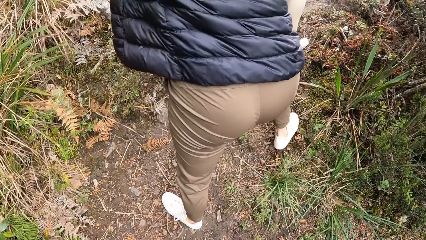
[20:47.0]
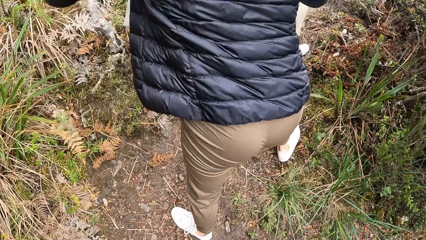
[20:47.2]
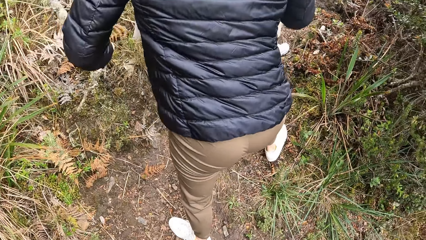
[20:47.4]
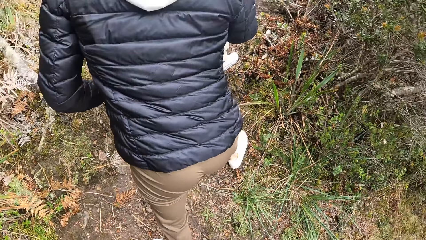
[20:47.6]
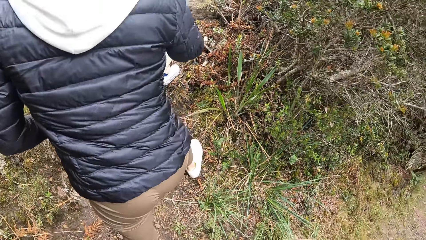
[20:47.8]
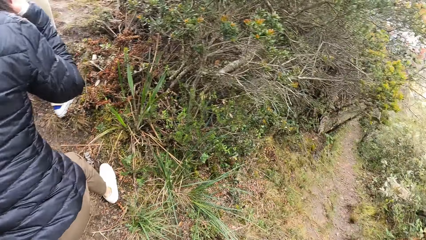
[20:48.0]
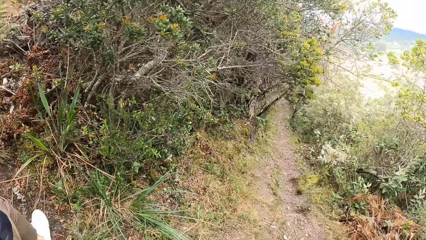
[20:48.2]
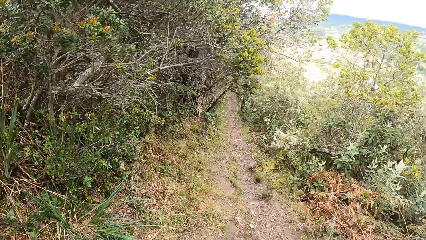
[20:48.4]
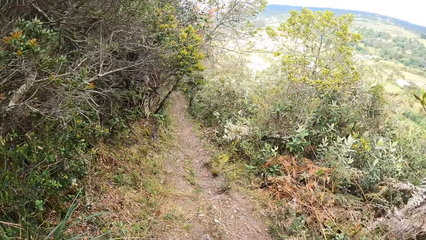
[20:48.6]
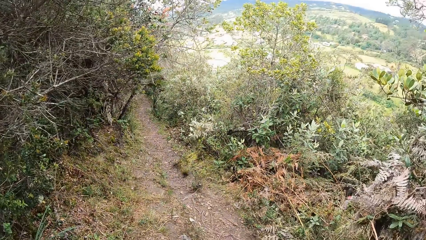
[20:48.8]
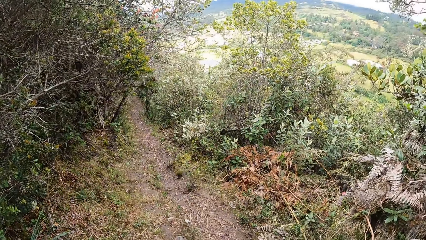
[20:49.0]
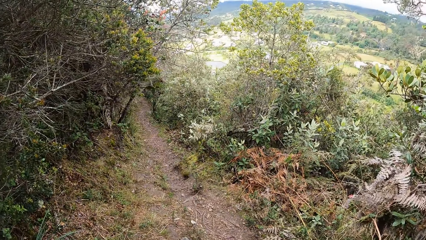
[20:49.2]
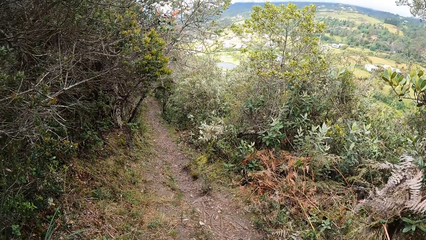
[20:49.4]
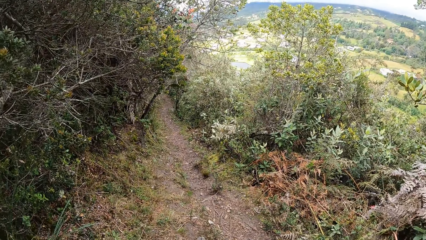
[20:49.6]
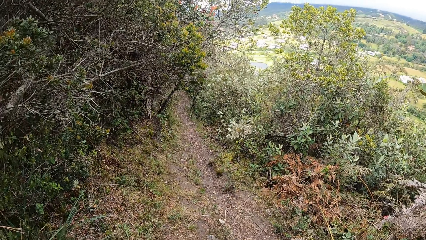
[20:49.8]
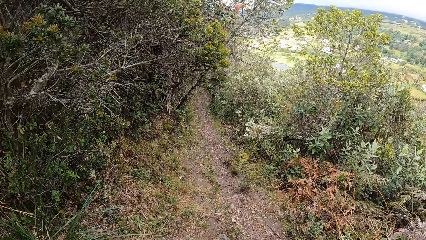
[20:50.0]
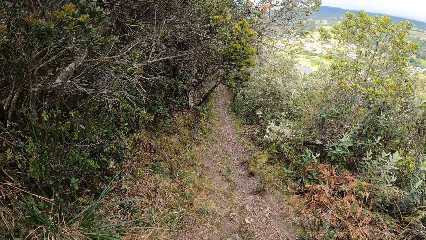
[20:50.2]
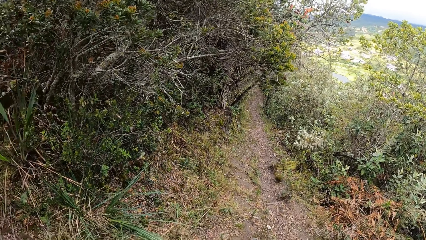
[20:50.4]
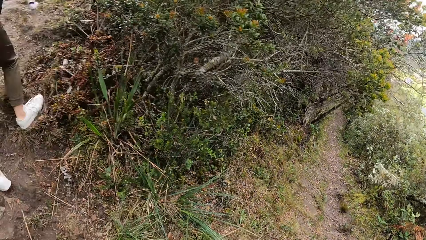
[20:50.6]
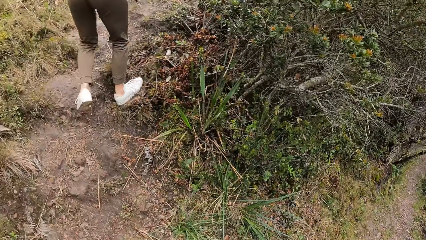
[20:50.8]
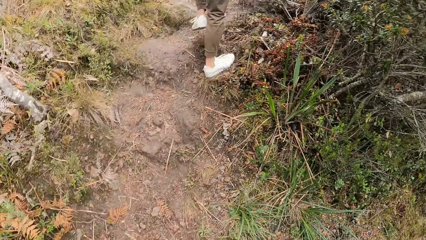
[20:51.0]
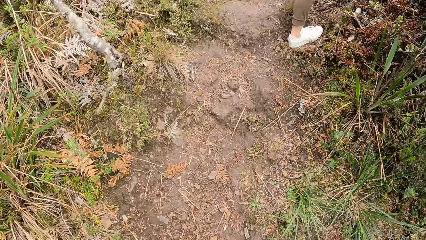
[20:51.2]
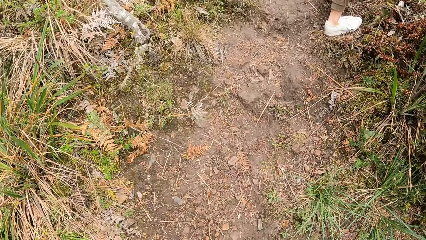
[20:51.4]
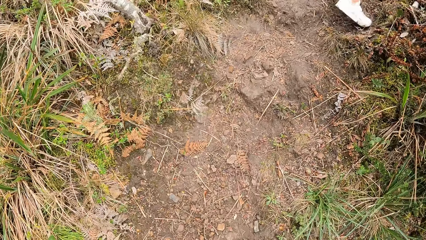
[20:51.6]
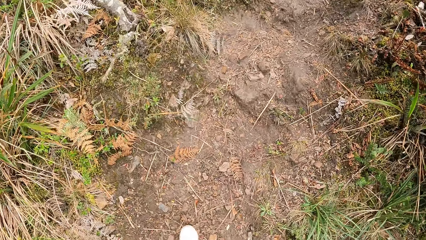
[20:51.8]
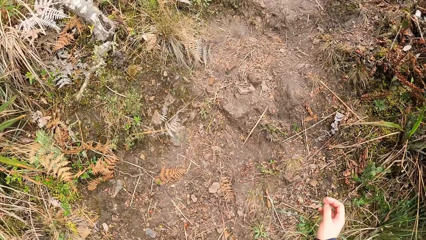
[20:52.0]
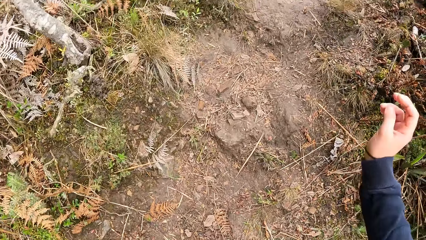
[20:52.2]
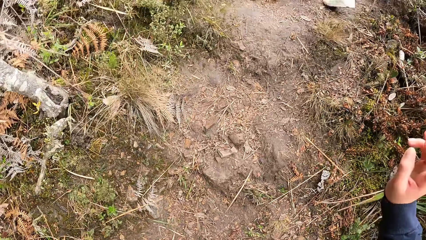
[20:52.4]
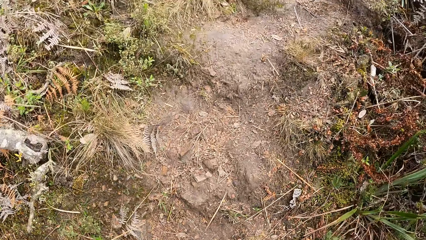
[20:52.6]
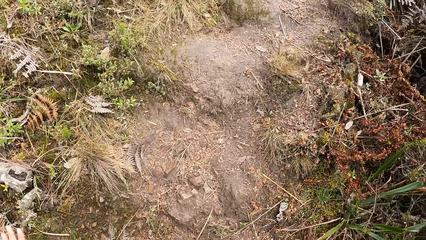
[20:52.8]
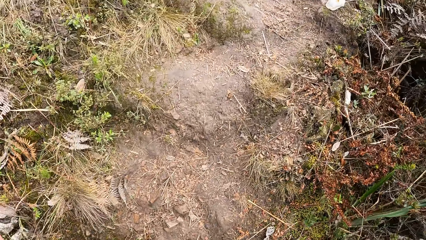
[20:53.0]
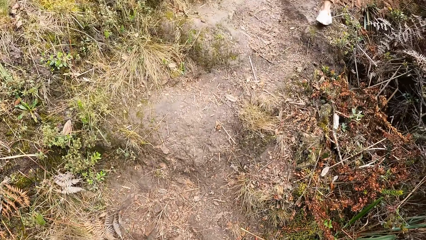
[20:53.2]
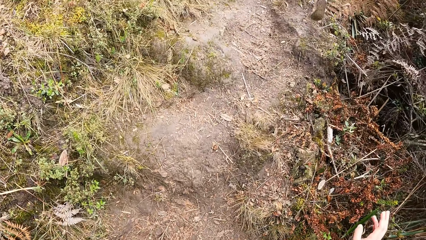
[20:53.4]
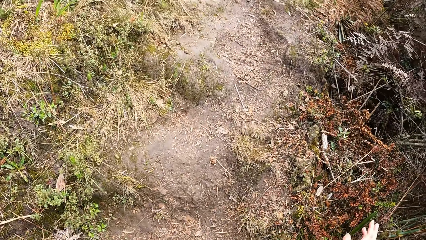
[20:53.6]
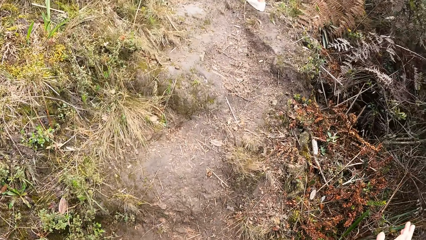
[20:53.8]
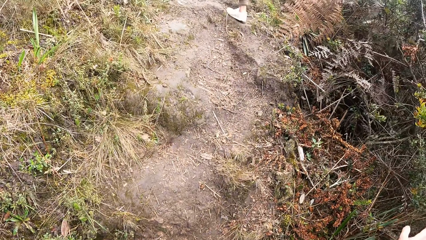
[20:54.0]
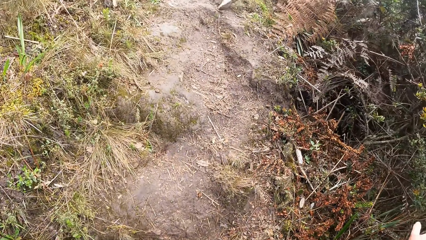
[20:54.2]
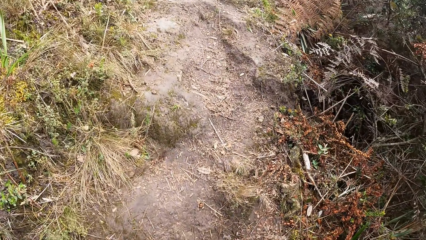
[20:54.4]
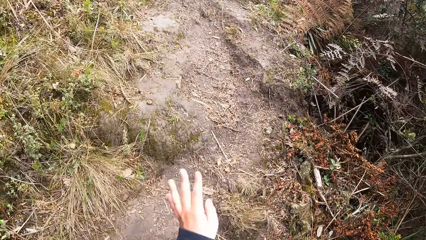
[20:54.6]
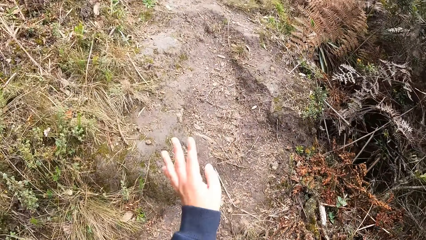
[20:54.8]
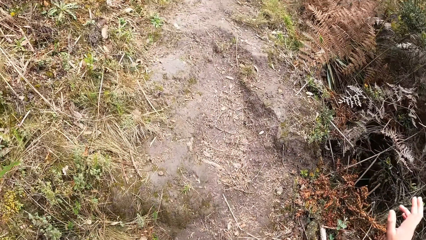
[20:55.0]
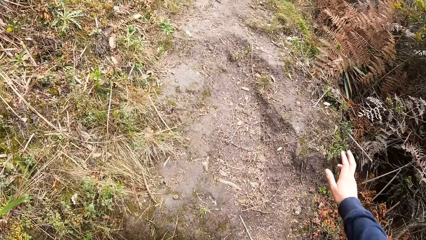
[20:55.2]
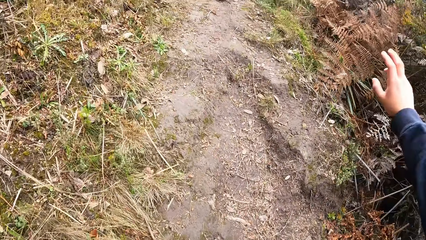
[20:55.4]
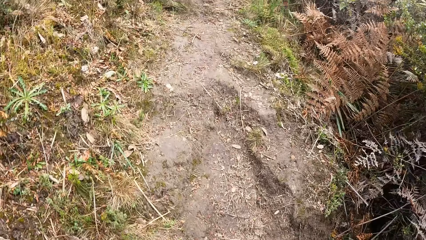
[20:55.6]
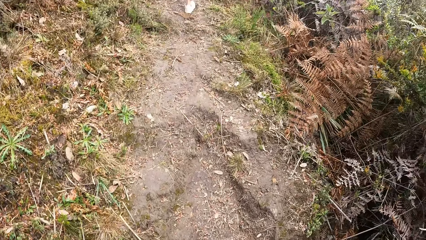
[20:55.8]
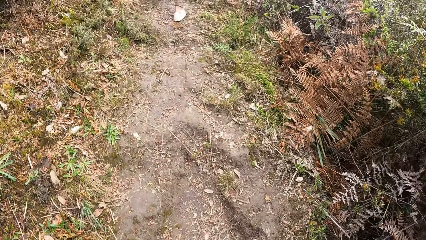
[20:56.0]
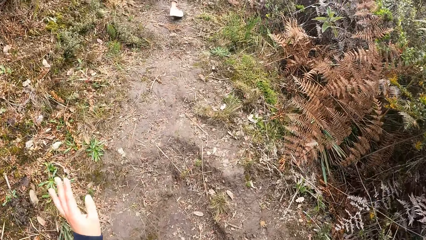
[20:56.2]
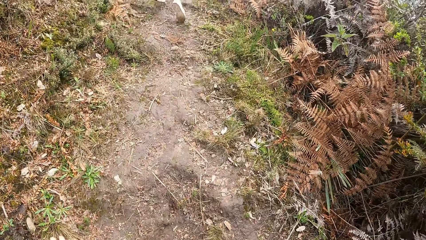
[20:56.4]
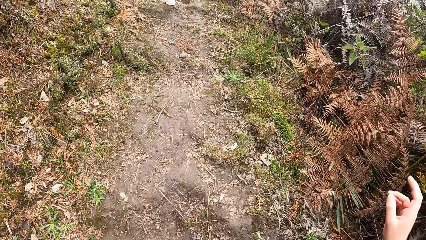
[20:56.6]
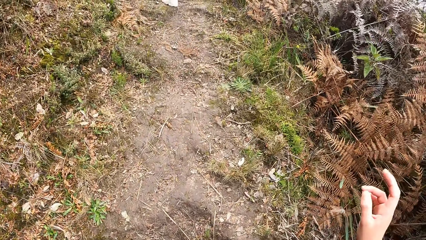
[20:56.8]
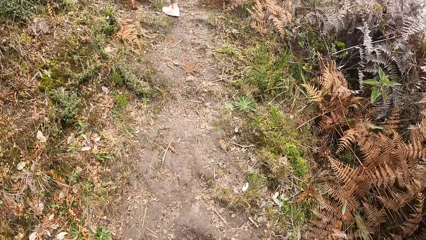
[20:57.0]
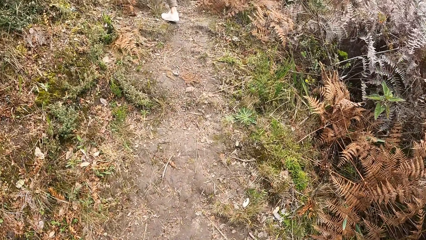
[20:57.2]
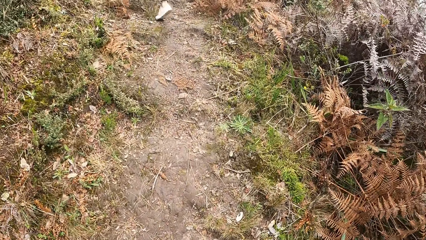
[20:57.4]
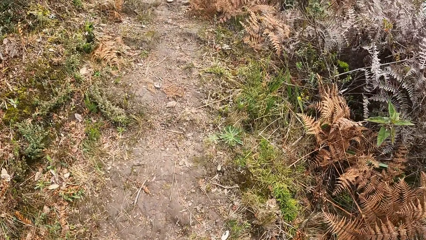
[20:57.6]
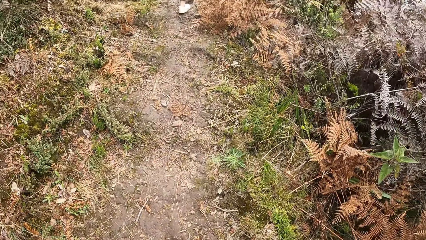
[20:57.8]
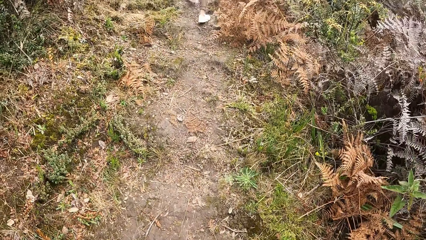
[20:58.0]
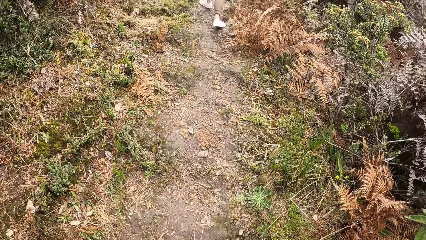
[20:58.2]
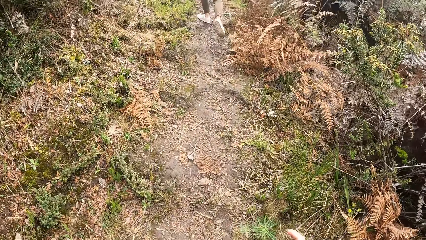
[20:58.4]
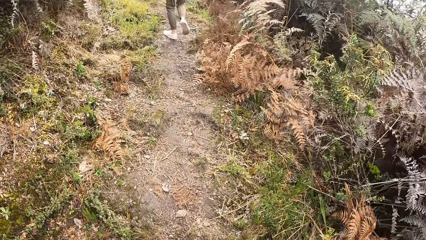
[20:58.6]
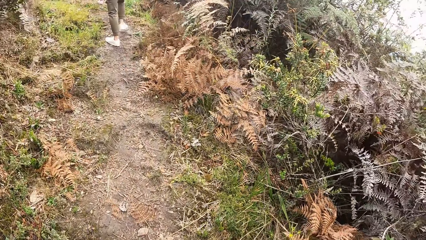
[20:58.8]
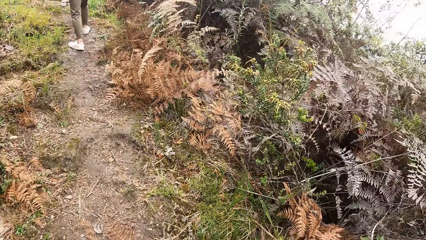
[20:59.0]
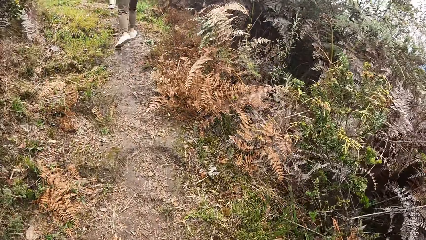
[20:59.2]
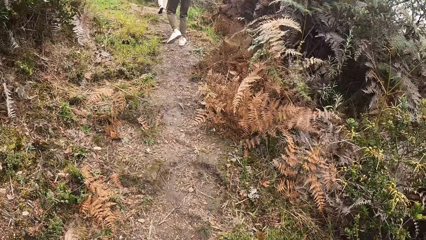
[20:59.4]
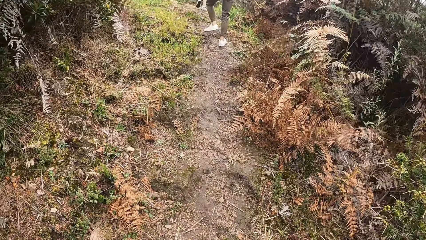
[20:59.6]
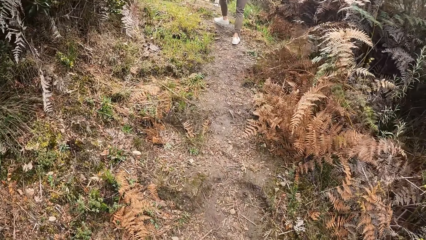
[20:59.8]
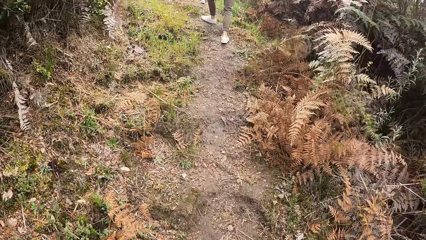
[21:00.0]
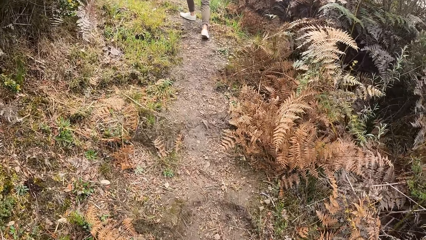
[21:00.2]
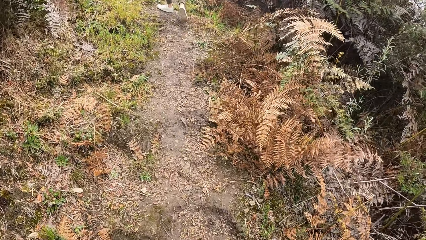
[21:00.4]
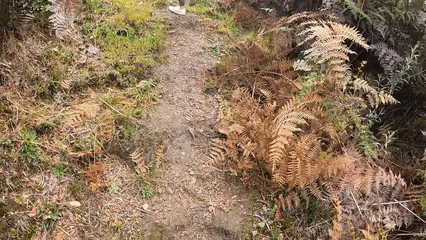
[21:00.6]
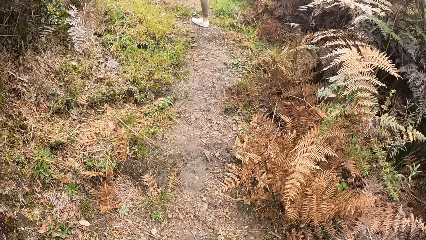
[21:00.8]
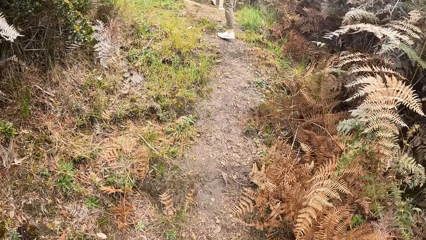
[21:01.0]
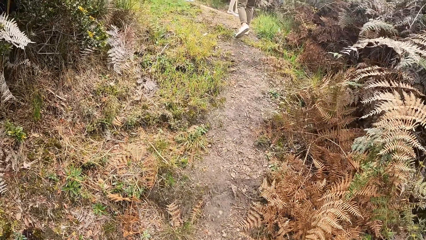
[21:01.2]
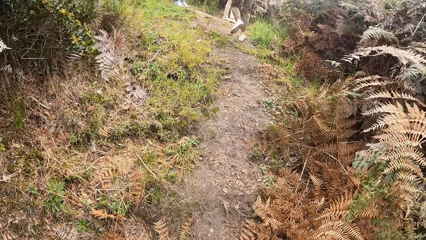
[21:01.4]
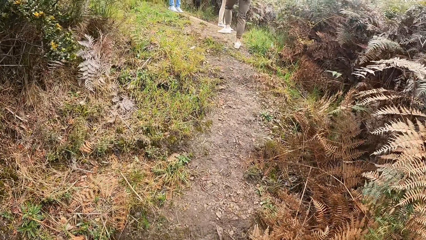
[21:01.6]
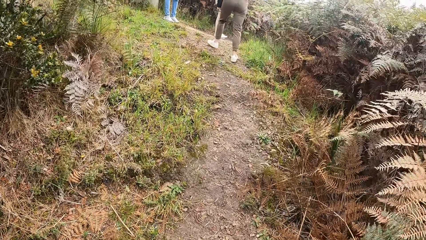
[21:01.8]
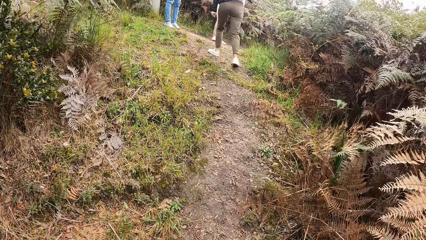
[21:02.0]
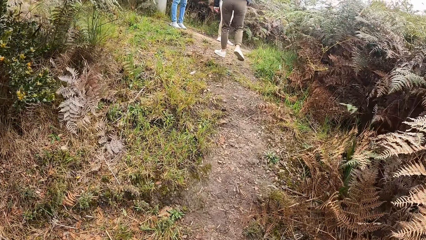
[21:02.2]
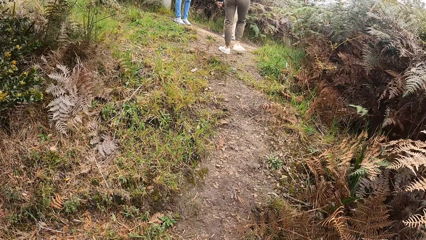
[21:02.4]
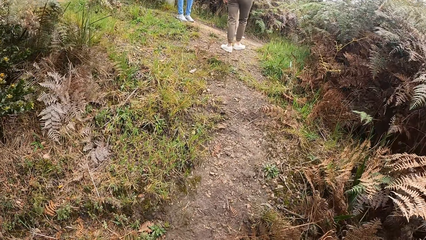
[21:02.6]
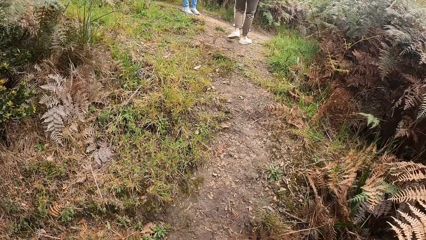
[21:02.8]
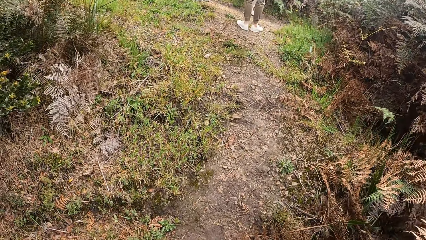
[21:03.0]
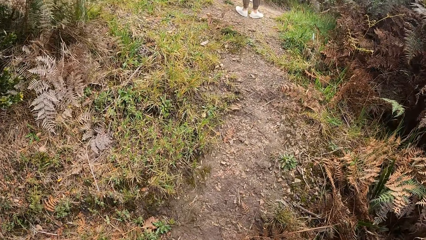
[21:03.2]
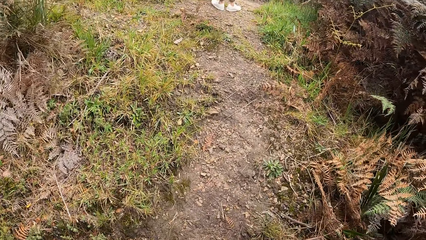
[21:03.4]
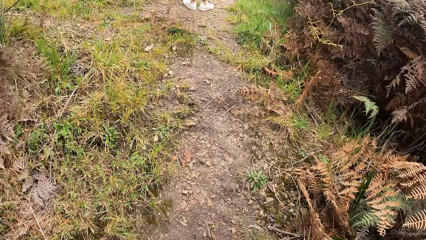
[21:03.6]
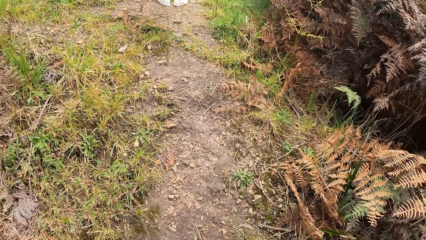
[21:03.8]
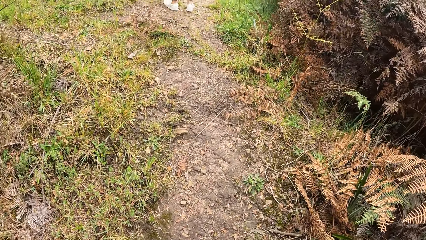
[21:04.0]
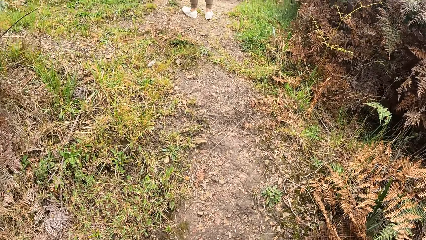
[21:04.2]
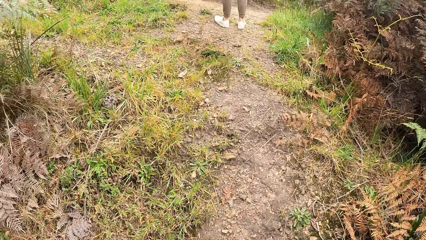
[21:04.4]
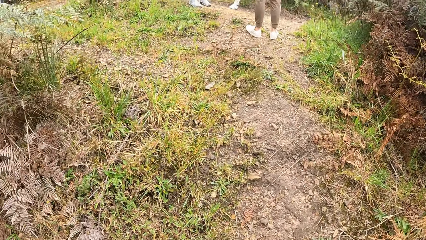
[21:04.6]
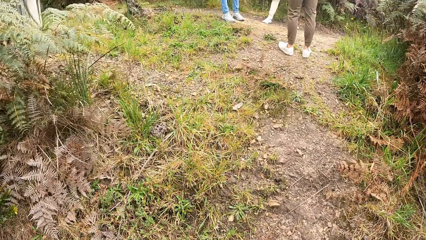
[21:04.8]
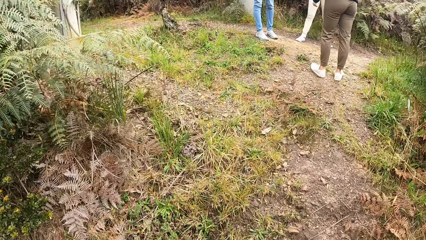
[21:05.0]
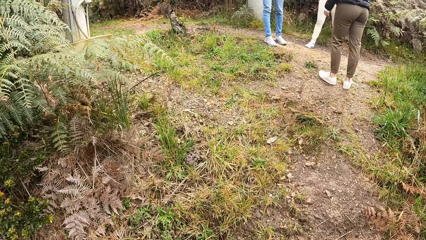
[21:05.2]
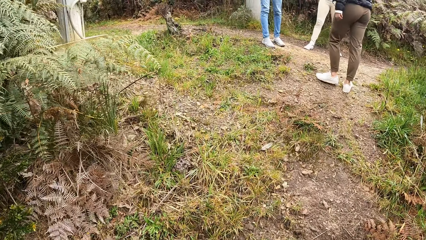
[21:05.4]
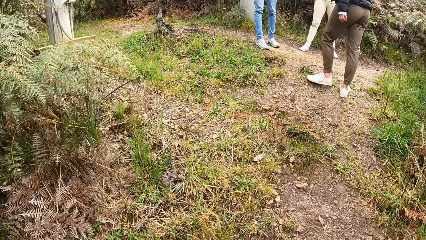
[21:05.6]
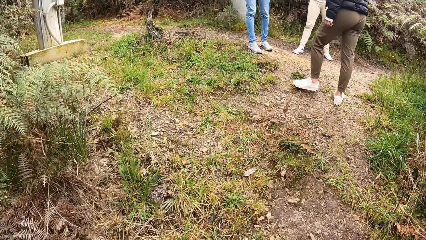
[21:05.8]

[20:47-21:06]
The camera wearer looks around the mountain. They walk around.
